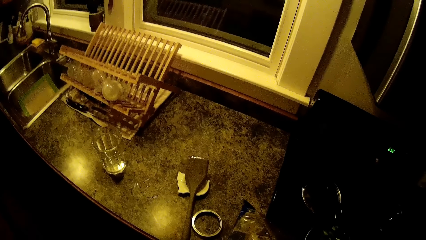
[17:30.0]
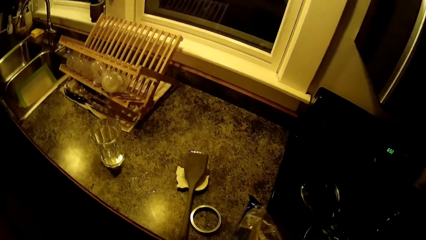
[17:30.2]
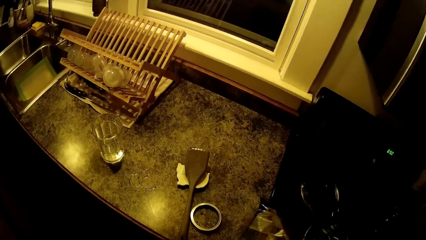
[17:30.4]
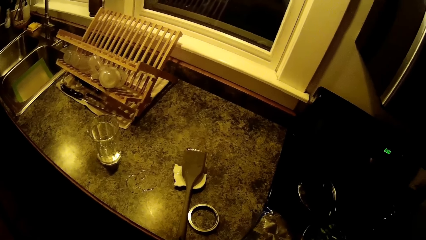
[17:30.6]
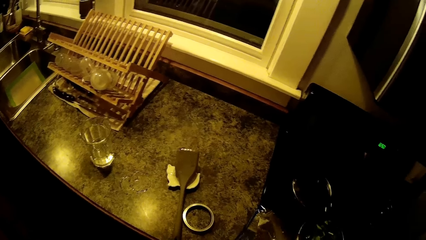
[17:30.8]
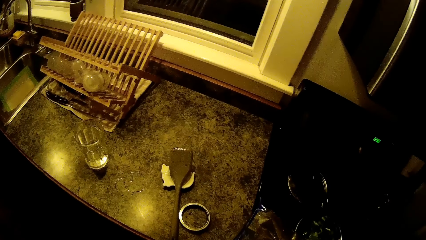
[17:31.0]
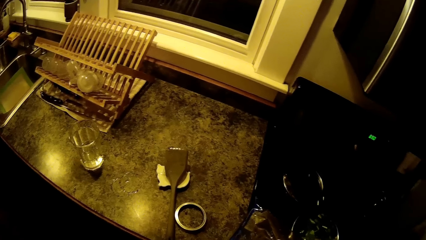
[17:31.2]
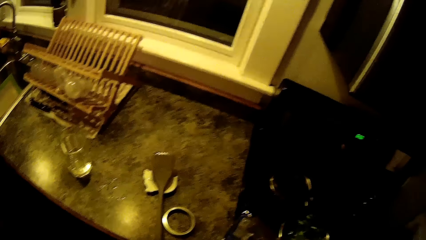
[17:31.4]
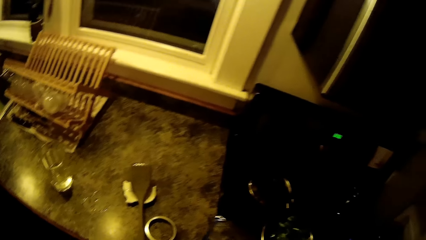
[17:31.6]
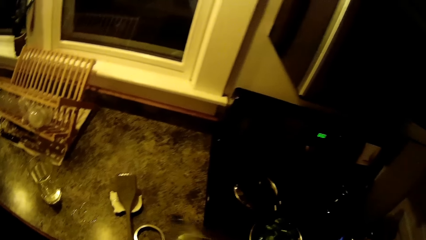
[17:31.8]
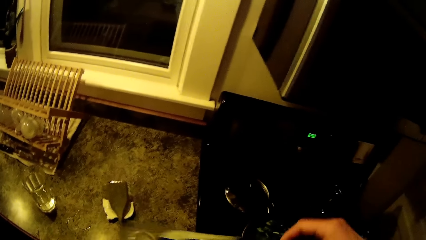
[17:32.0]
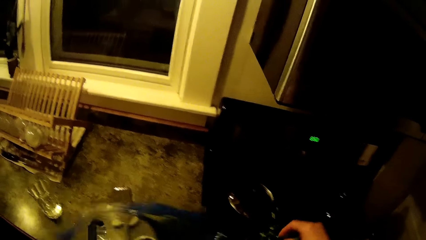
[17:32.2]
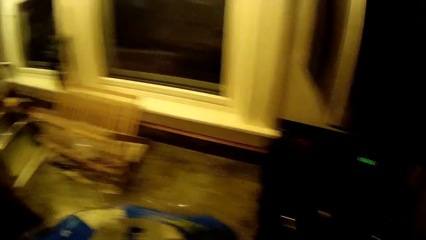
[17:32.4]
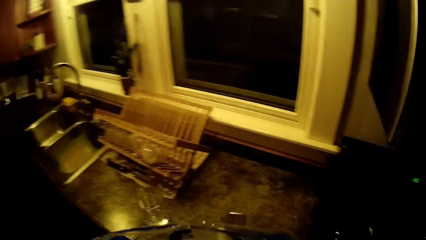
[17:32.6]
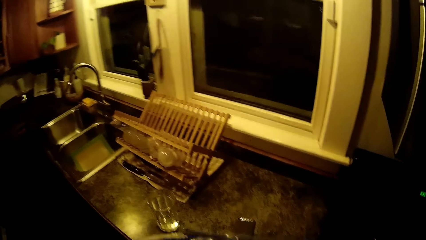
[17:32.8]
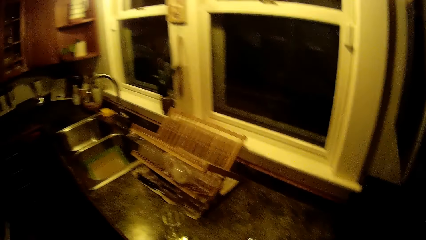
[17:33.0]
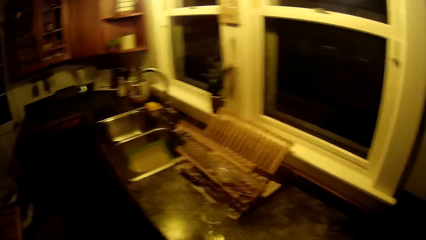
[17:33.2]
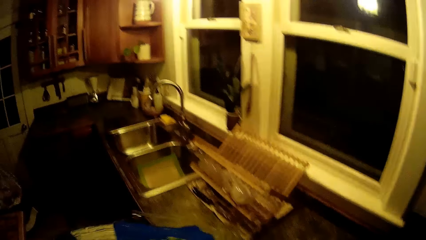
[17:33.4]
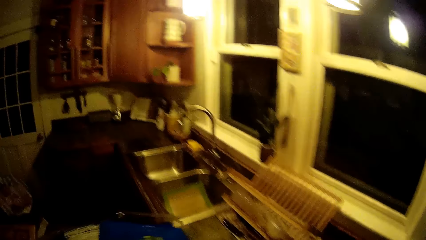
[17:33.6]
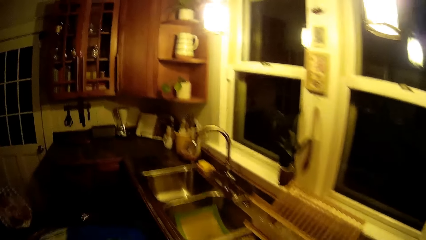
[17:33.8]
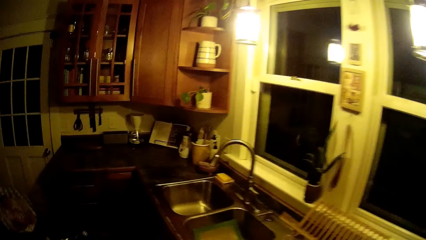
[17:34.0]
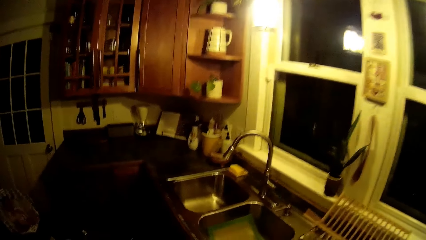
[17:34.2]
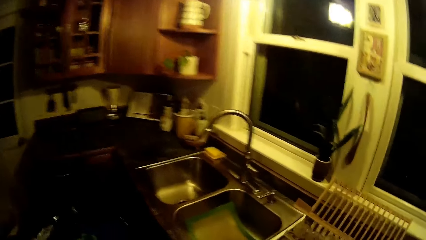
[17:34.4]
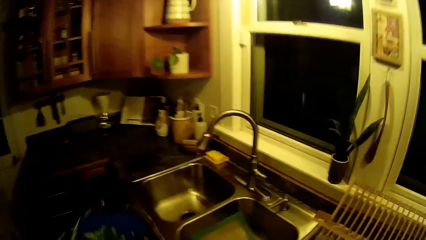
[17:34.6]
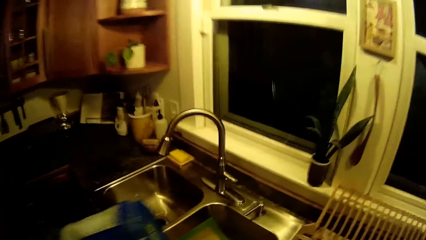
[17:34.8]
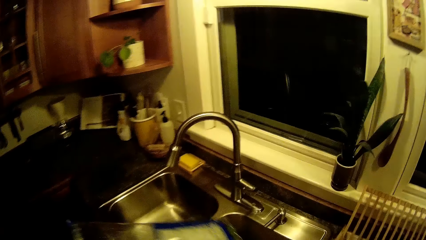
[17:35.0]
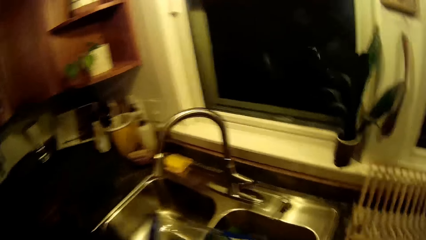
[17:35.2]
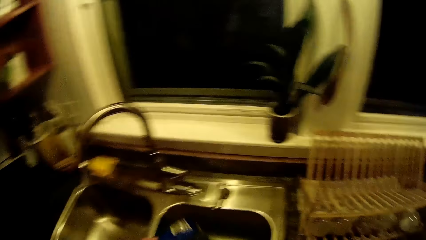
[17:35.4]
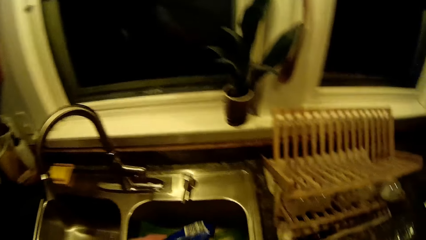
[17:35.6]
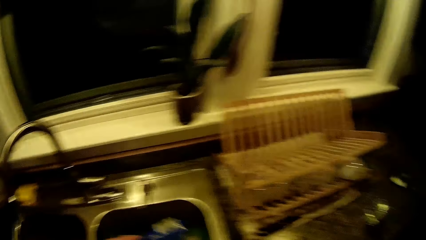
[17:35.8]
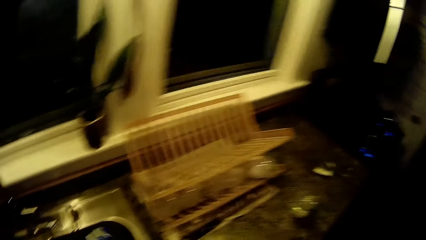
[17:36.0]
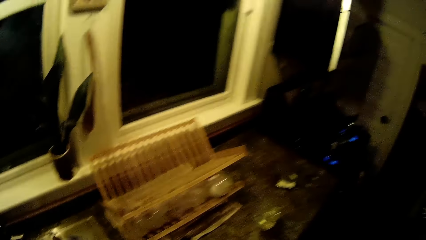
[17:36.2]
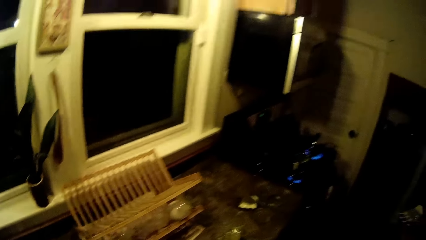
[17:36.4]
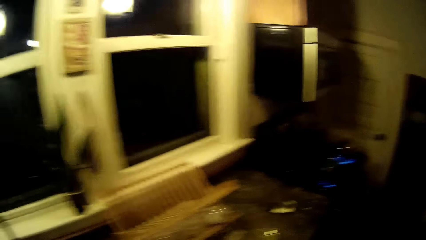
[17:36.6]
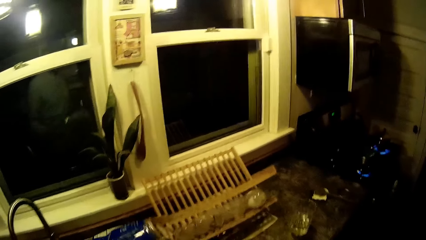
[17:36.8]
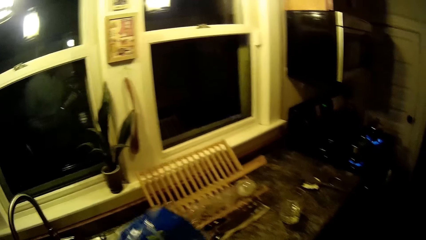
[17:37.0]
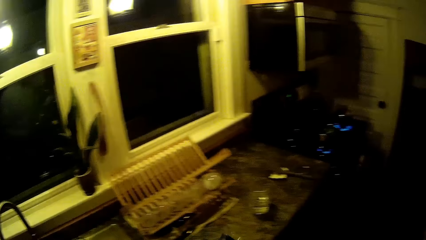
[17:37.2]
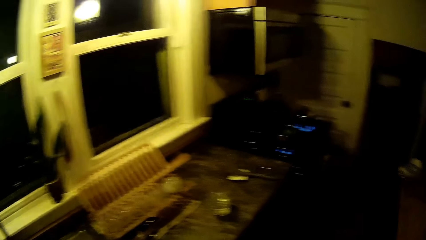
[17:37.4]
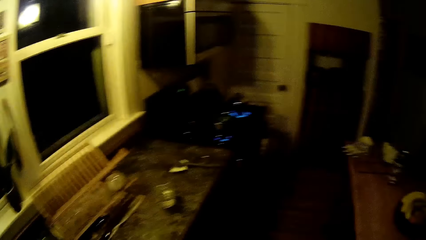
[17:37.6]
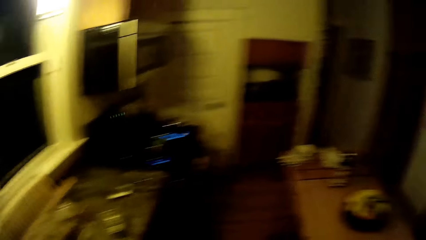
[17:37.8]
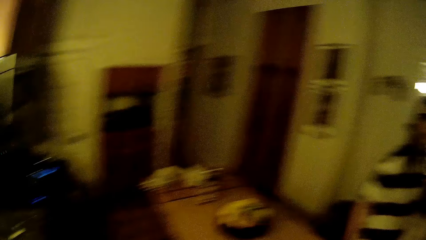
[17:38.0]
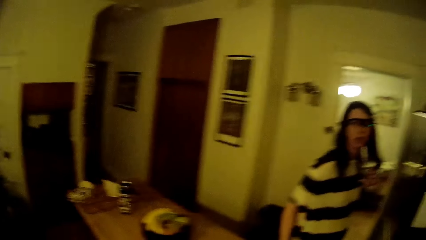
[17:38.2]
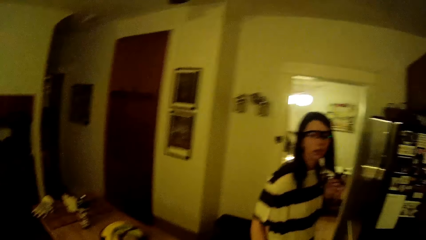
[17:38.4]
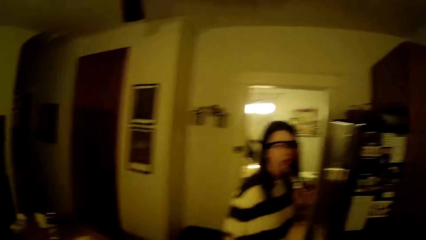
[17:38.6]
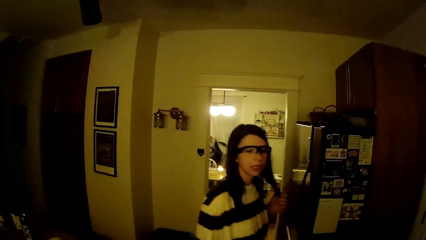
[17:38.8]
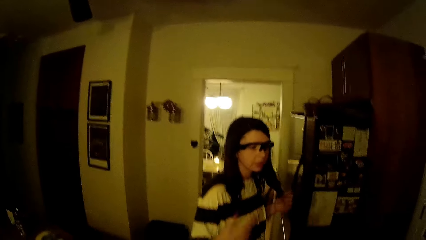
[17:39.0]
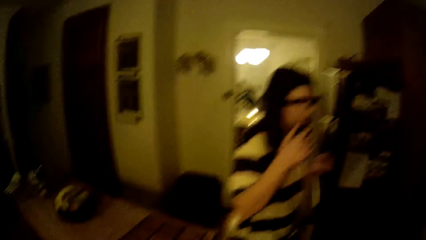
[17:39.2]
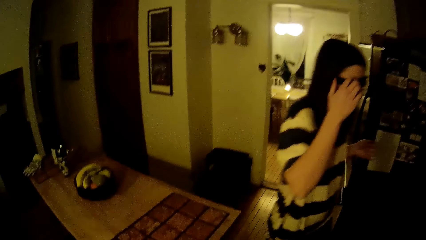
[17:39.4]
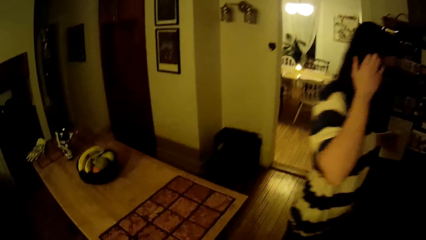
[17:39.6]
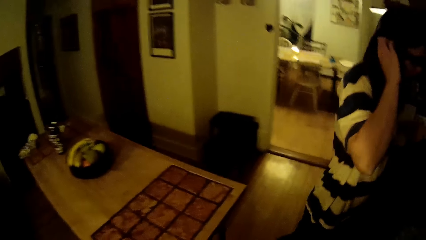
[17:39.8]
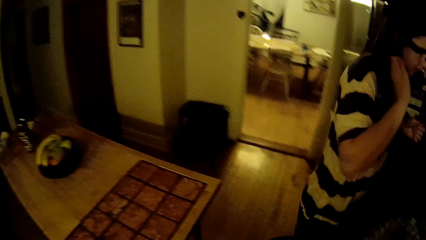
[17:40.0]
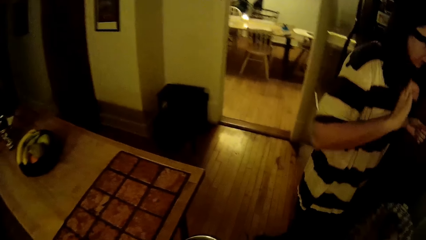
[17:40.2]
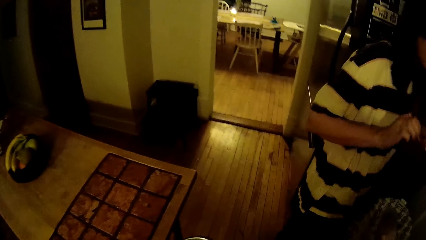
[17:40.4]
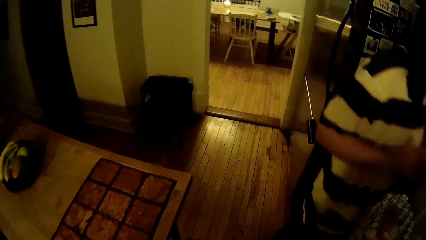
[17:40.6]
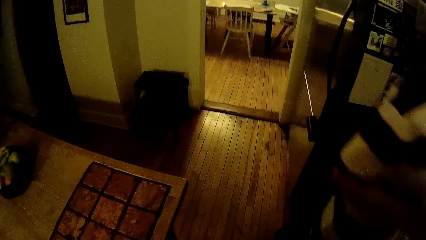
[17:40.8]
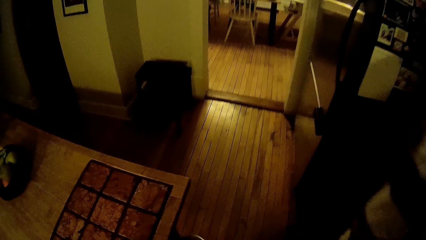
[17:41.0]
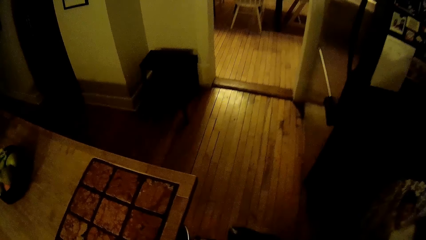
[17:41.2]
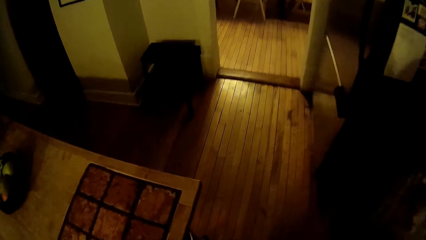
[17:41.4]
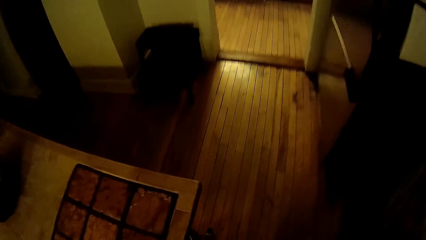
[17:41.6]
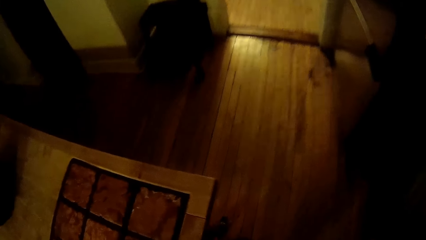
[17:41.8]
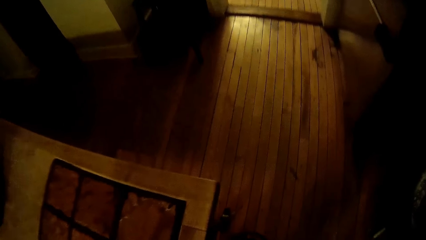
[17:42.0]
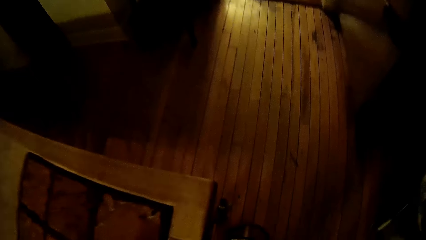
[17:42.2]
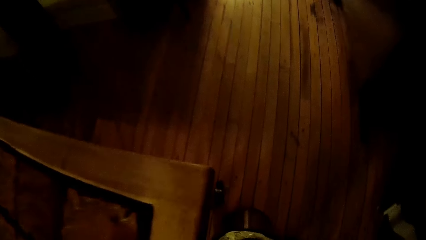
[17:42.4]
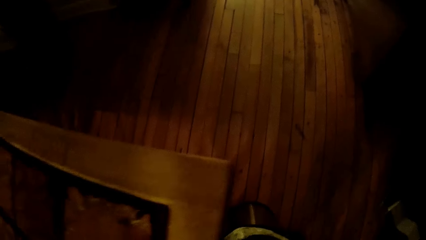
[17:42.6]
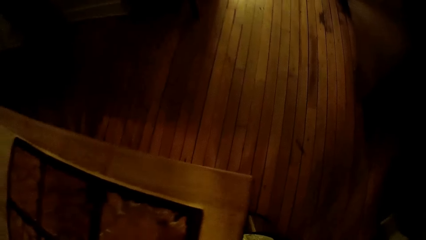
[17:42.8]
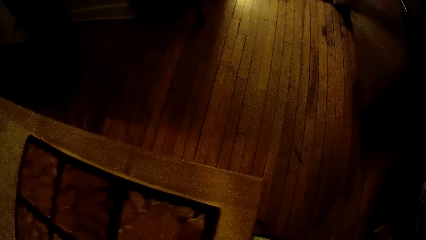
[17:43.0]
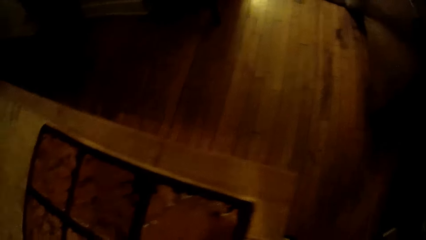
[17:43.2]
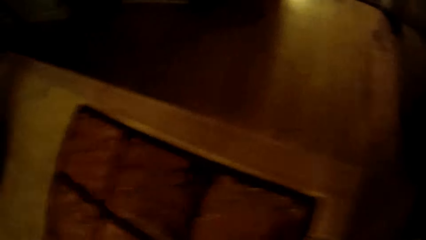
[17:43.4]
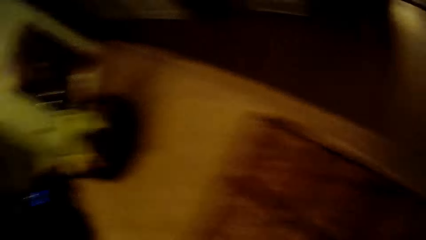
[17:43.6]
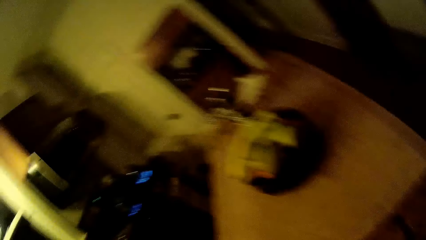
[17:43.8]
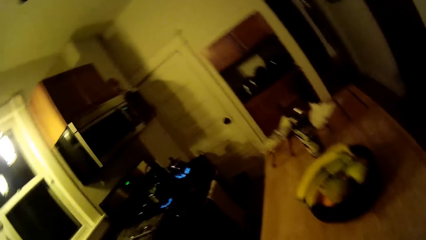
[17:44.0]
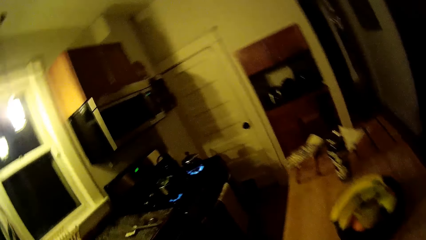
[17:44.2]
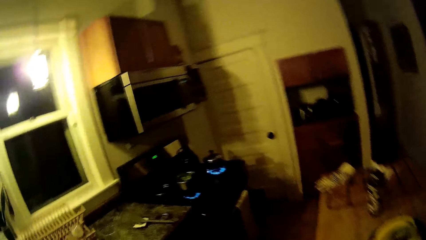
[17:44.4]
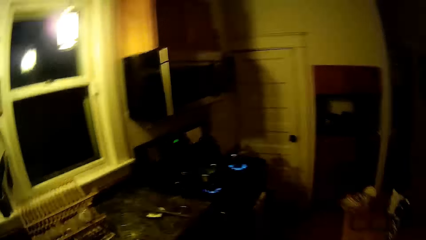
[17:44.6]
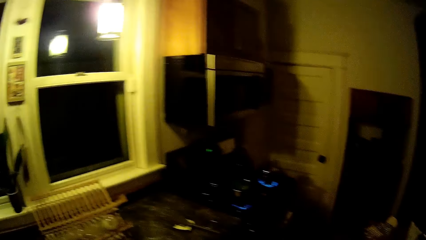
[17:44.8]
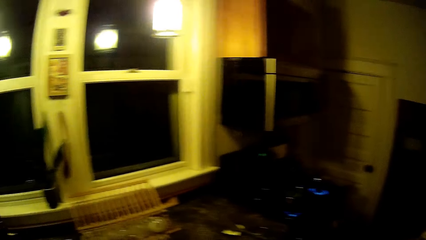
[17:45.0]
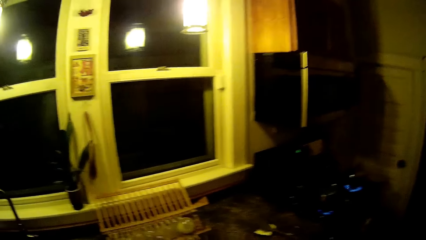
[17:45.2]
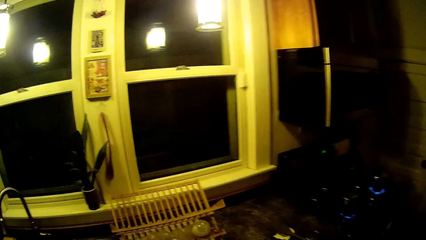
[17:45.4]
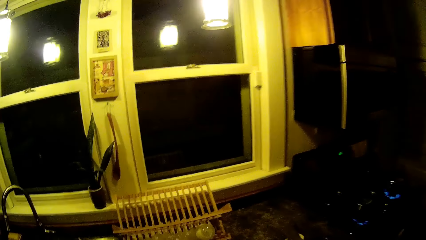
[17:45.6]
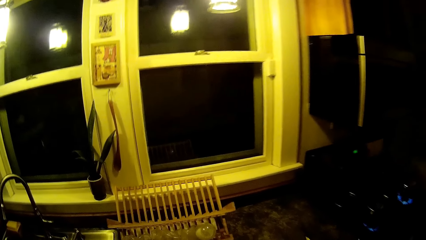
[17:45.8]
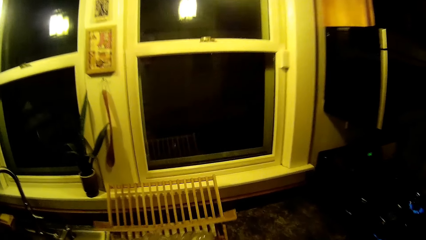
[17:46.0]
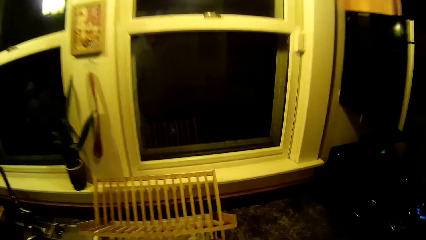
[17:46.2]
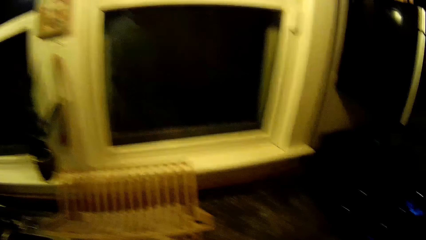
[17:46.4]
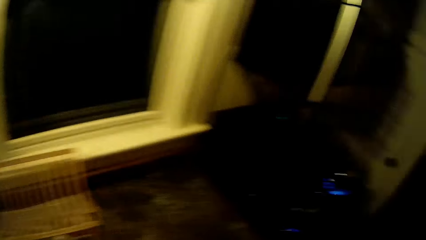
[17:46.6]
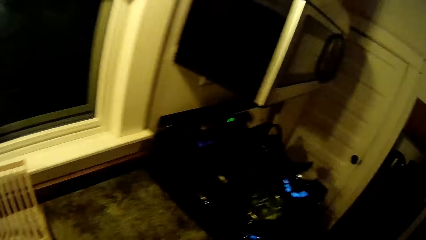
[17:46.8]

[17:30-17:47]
The camera wearer walks around. He turns the bag over into the kitchen sink with his left hand. He walks around. A woman walks around. The camera wearer puts the empty bag into a trash bin with his right hand. He walks around.
